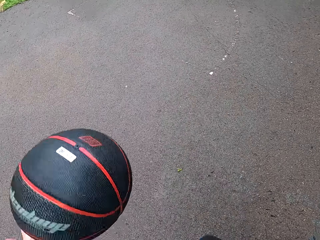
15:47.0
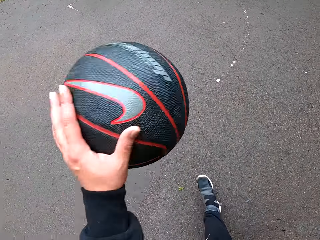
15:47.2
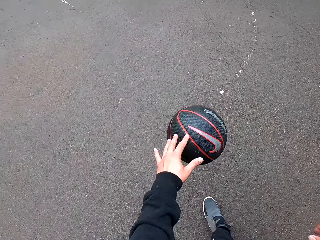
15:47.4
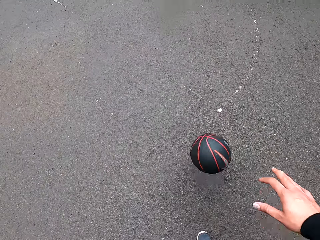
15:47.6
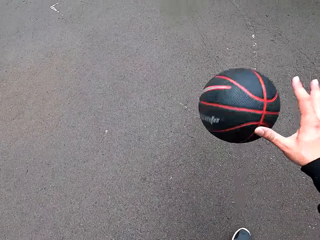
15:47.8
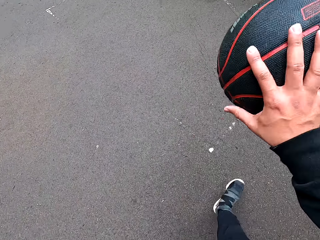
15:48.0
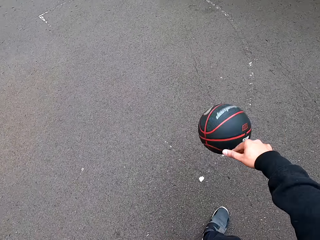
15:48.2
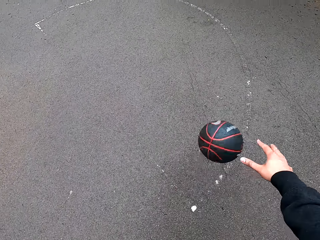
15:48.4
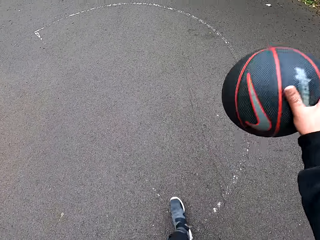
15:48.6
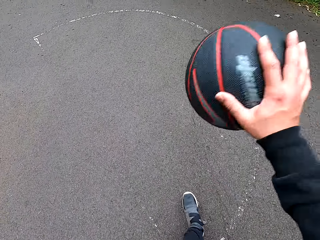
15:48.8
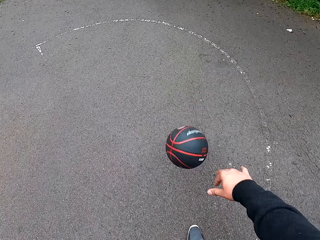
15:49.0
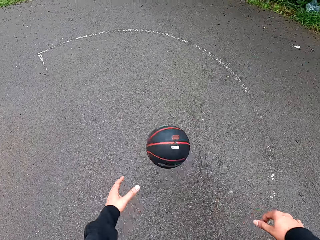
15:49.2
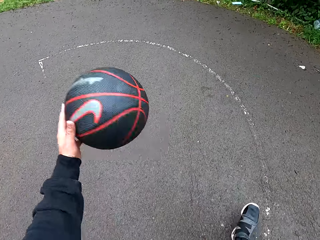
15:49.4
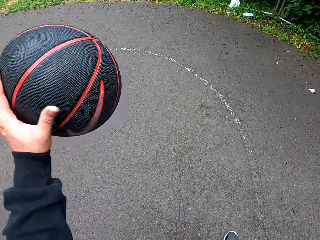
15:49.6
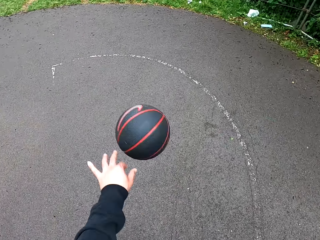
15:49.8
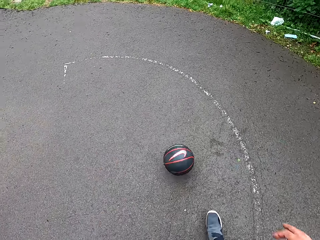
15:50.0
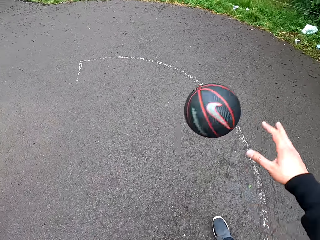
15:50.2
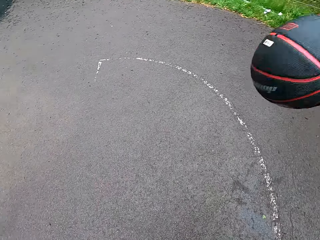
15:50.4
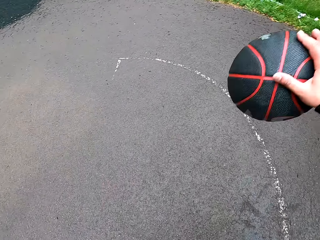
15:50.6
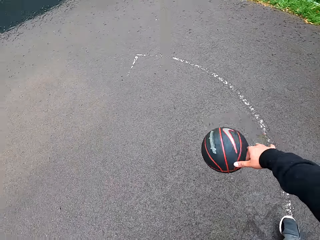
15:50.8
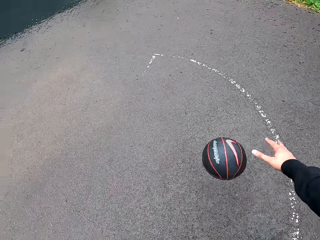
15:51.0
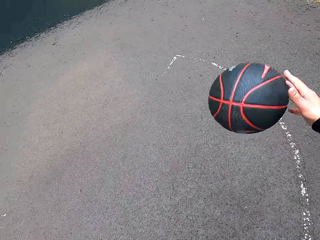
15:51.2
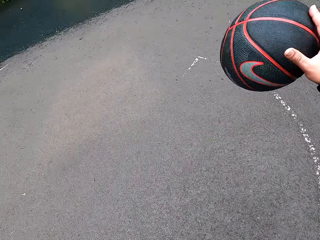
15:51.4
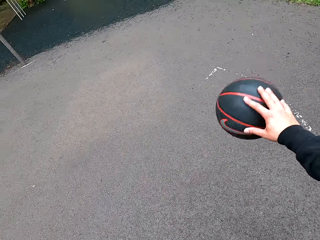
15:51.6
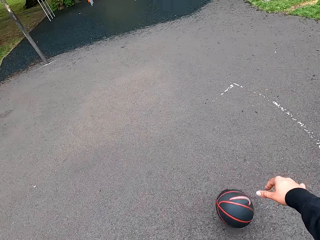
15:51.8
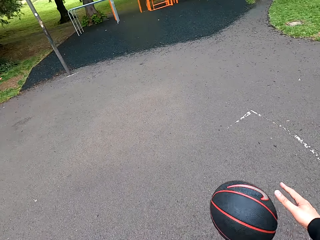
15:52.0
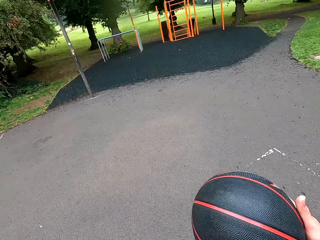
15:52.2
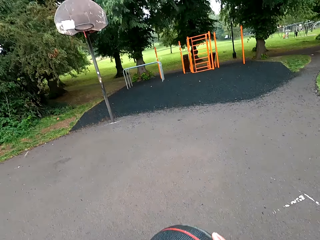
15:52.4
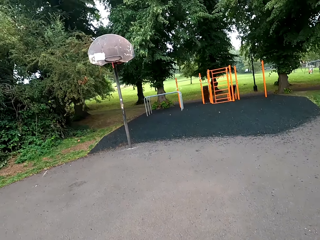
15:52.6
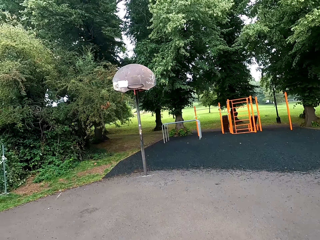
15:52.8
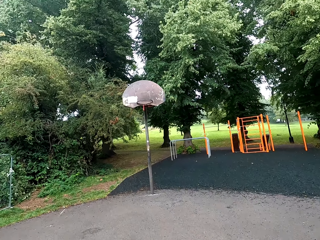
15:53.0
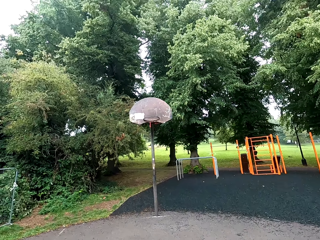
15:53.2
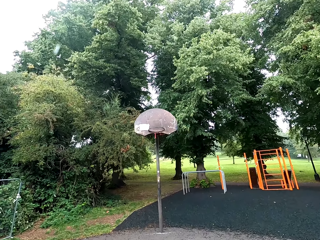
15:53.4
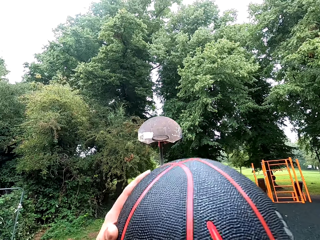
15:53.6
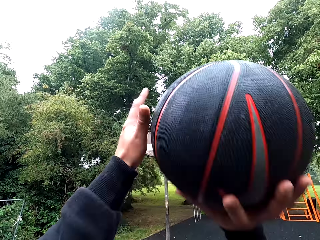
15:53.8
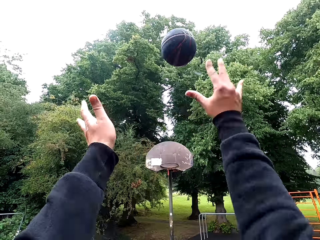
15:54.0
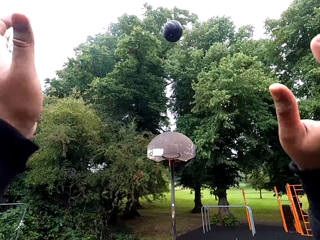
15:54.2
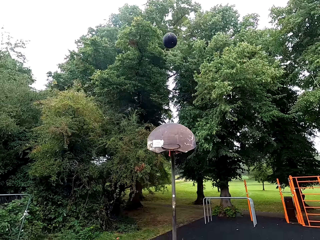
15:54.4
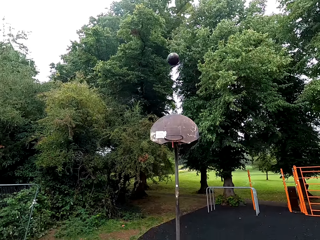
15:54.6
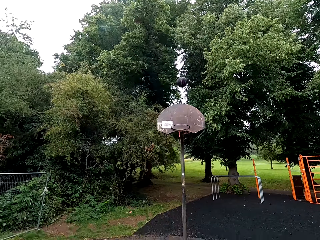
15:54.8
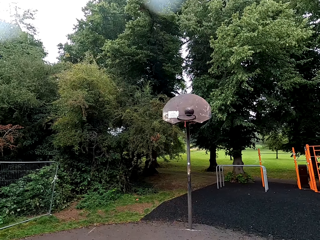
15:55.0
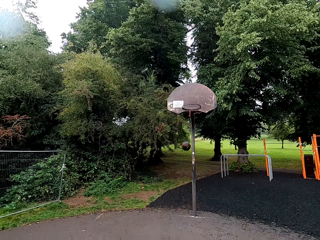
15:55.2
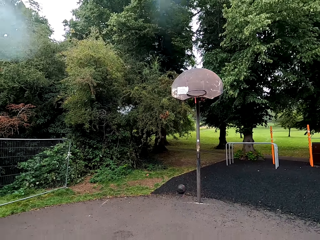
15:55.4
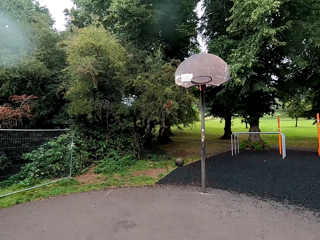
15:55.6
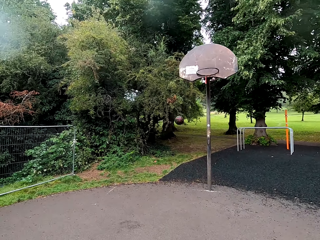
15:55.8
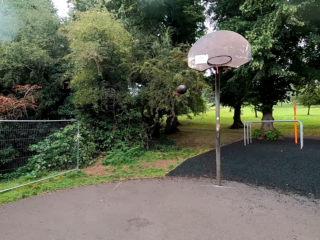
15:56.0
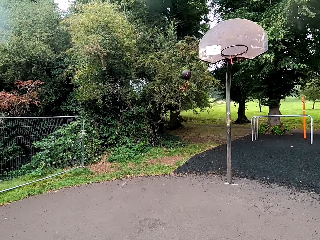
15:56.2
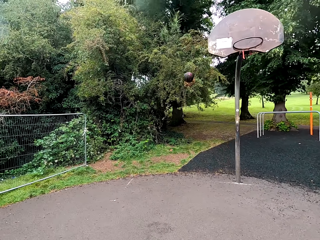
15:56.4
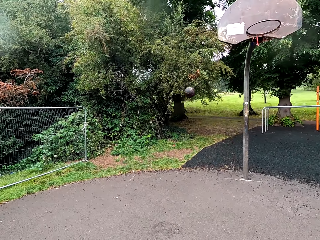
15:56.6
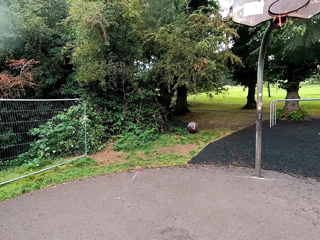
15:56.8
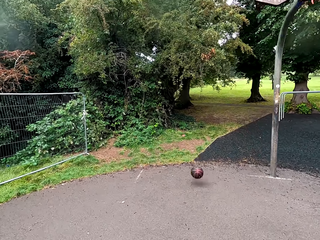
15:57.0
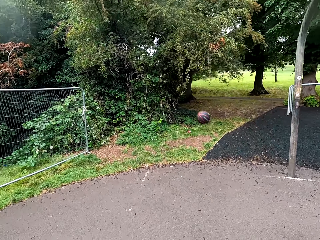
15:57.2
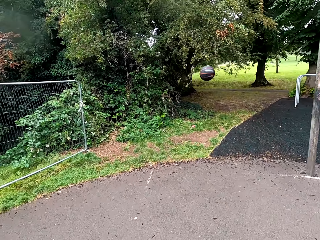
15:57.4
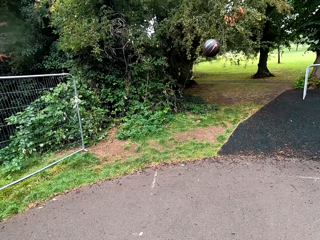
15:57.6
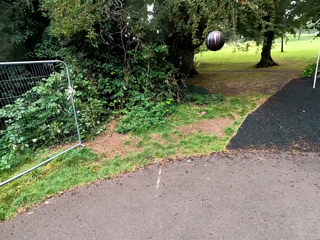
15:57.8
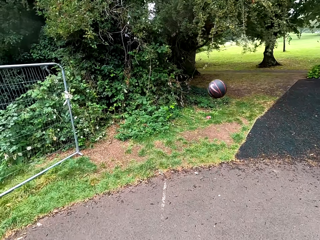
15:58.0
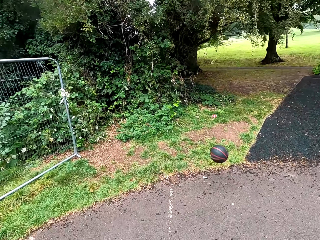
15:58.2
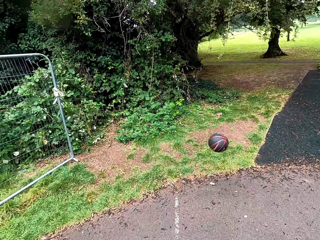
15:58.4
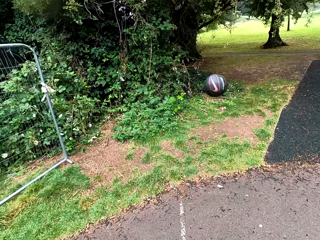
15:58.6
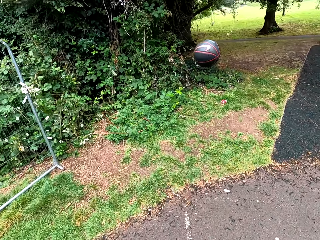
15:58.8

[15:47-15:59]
The camera wearer throws the ball to the goal post. They play the basketball.

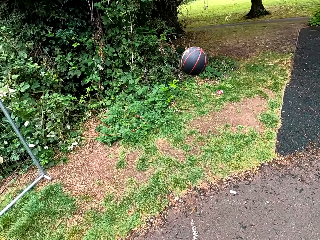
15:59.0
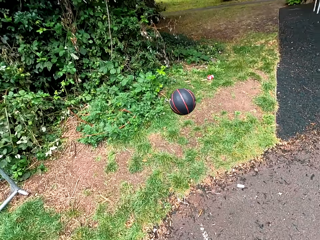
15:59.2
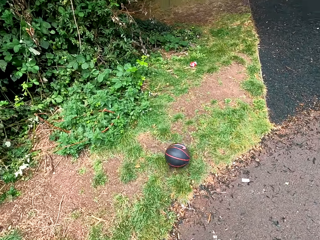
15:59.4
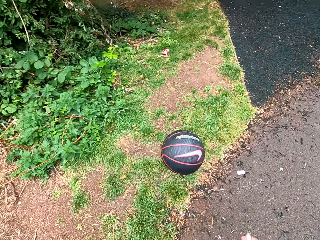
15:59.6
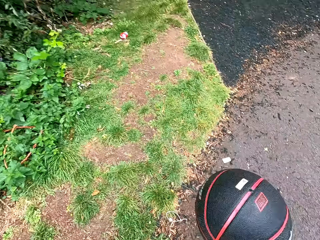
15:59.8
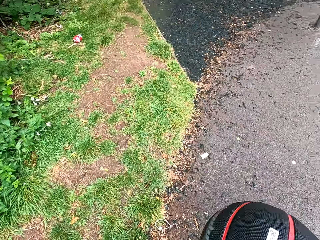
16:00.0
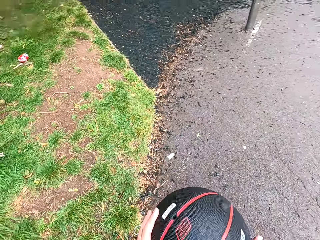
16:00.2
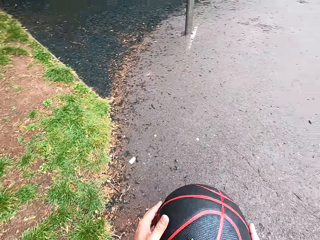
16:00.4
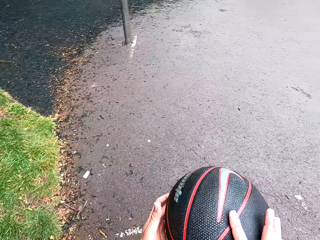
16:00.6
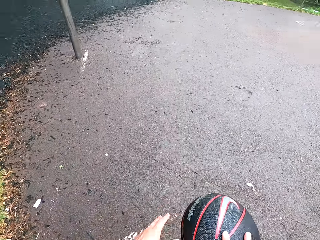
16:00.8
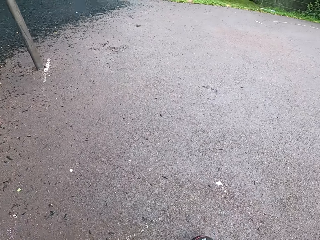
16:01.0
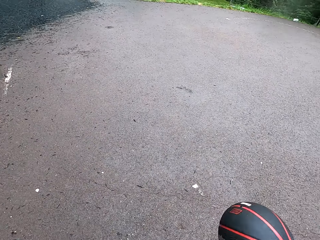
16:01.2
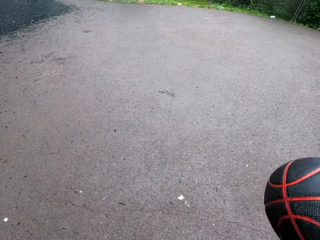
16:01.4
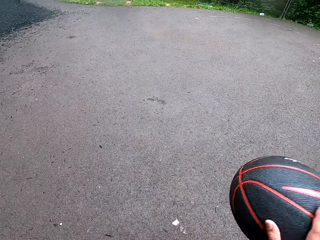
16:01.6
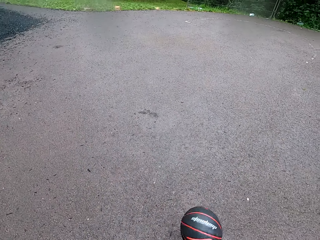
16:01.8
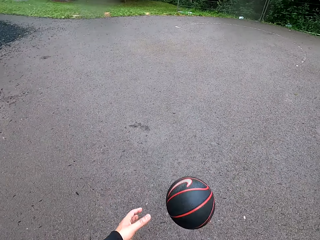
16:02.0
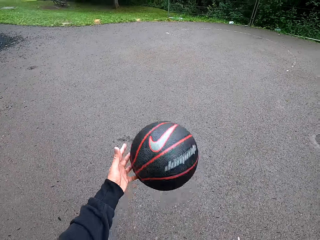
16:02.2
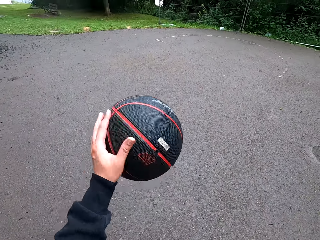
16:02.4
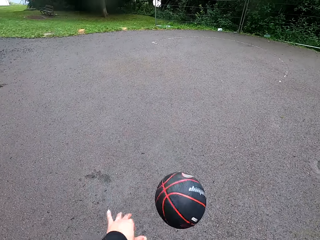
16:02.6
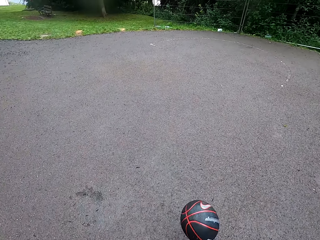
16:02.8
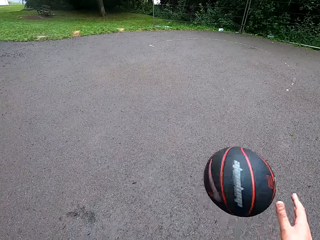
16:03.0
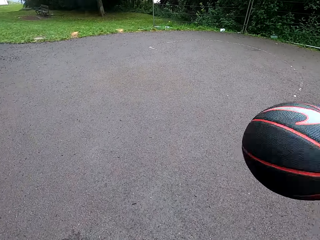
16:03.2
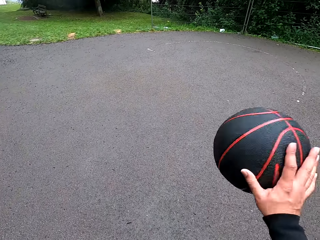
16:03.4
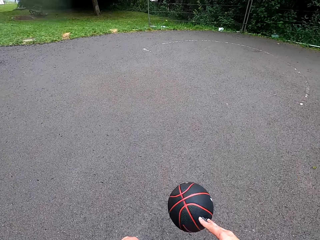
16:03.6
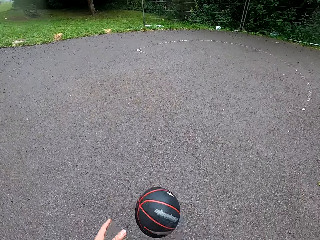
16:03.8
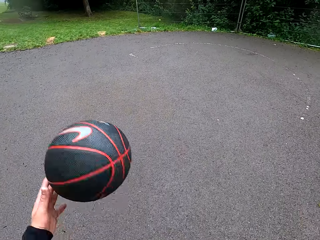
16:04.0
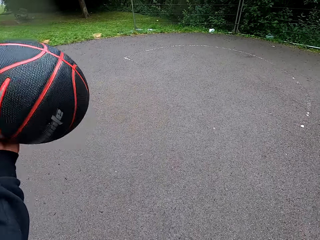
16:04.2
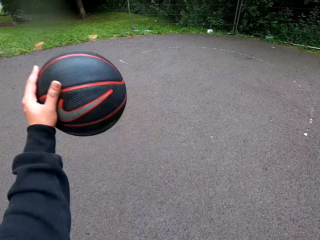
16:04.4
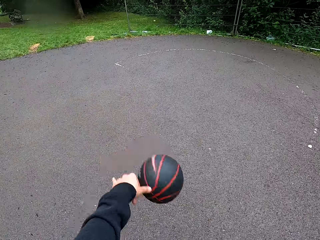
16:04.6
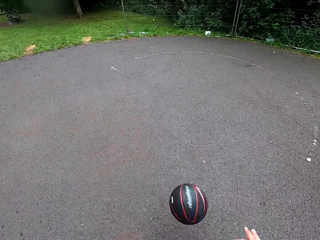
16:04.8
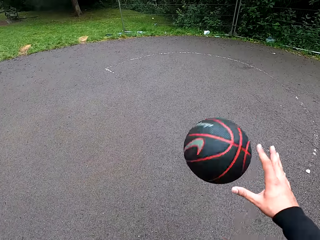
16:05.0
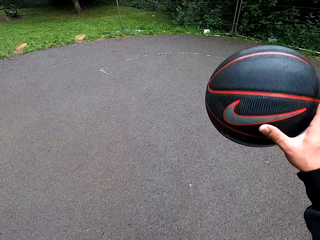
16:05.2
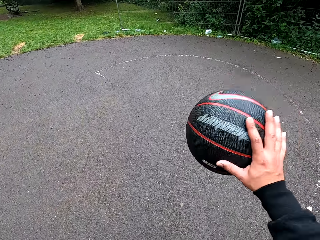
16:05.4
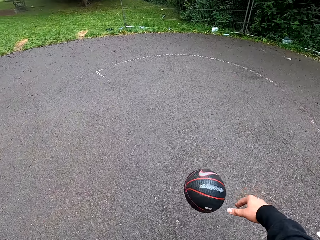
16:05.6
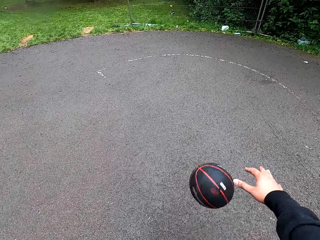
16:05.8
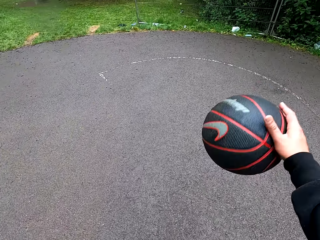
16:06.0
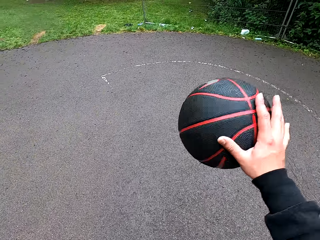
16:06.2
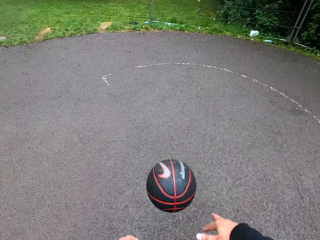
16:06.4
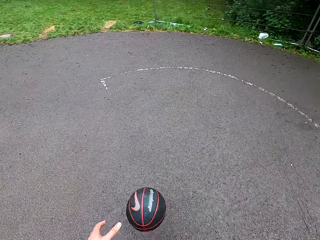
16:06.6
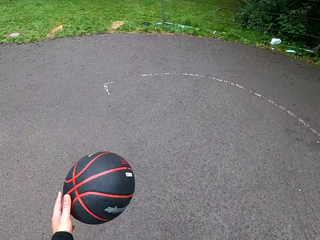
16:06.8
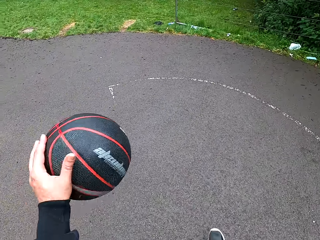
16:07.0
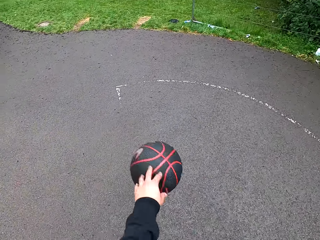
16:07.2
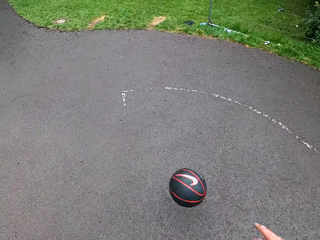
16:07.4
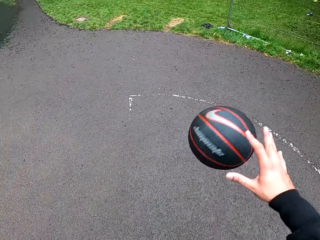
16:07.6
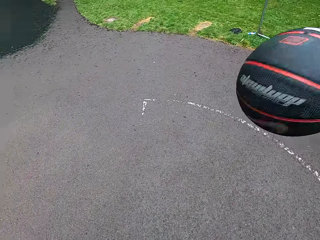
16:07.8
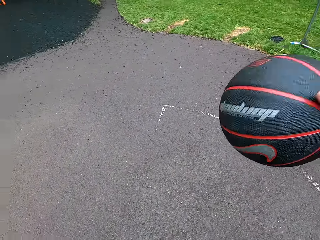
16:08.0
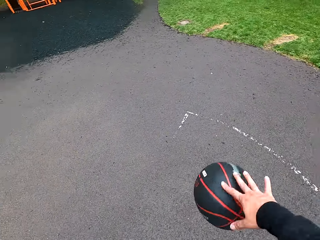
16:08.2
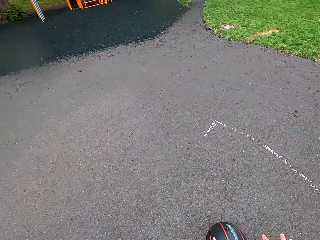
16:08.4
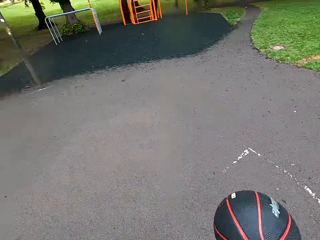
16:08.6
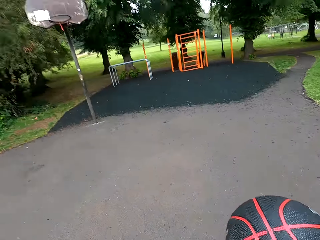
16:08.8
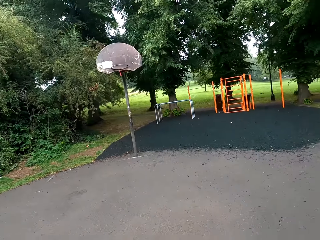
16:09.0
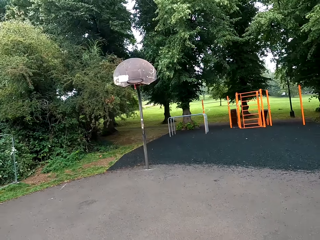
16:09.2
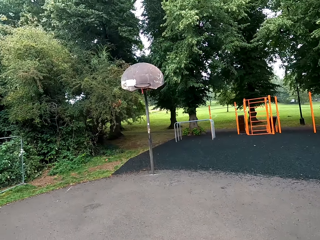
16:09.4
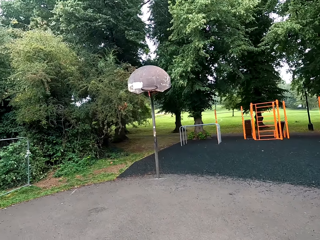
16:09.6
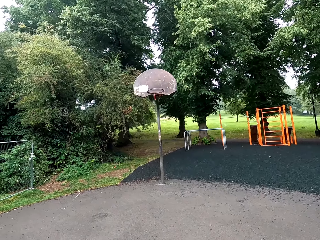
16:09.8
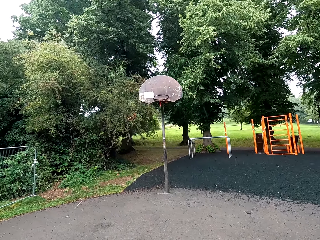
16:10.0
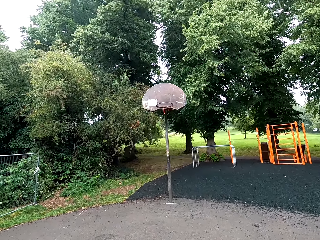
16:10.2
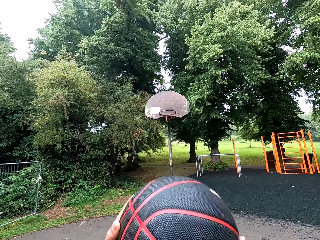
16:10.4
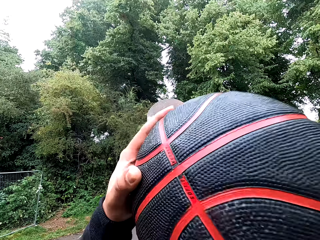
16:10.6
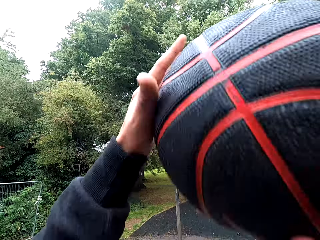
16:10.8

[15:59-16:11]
The camera wearer holds the ball. They play basketball. They hold the ball.
